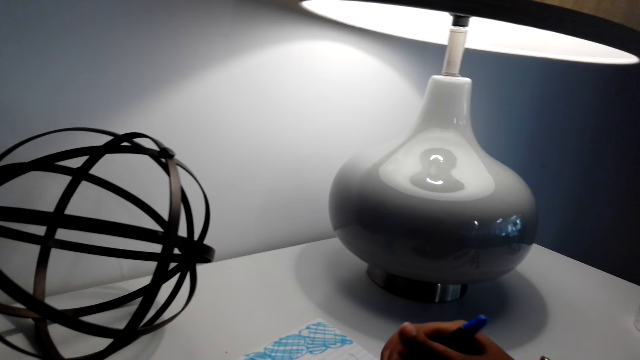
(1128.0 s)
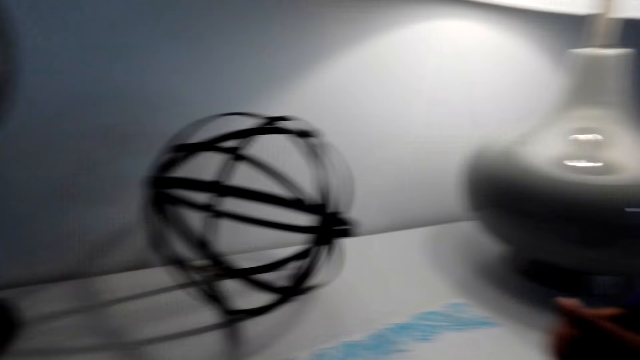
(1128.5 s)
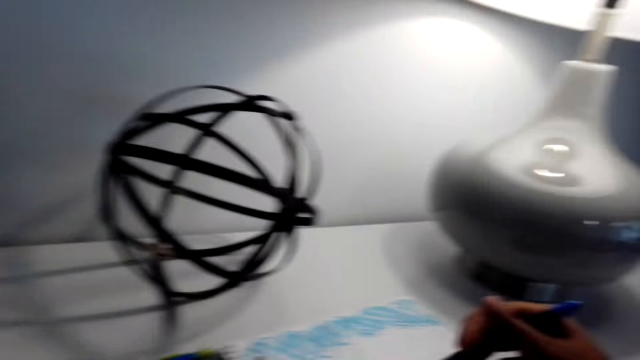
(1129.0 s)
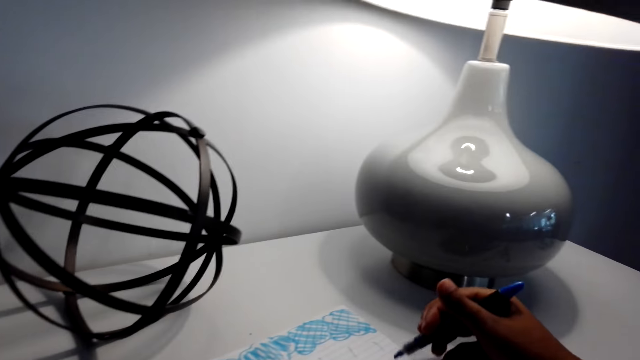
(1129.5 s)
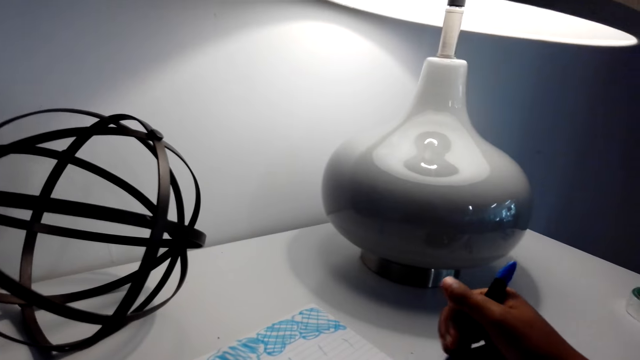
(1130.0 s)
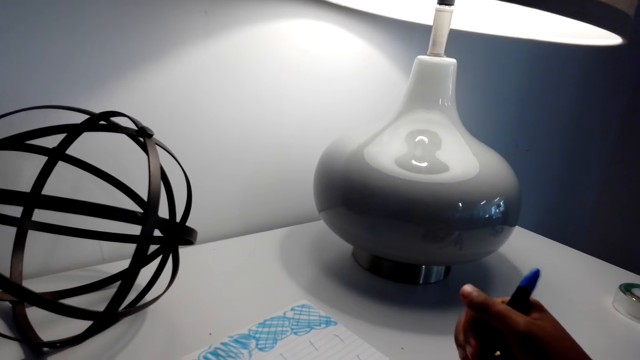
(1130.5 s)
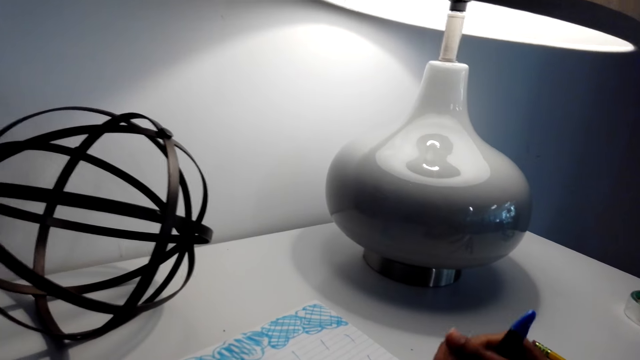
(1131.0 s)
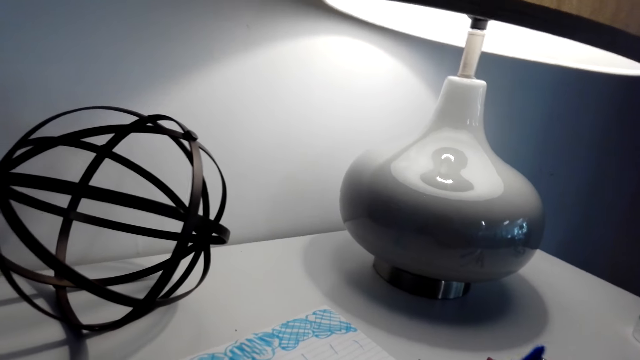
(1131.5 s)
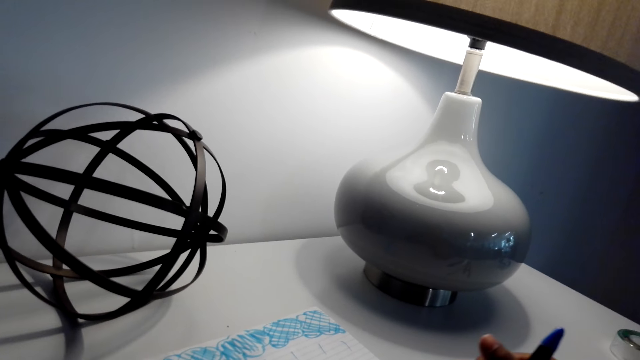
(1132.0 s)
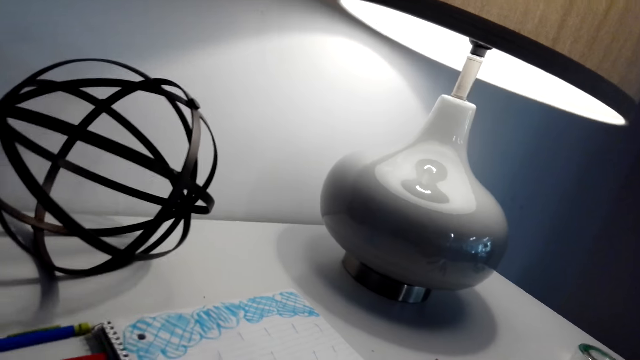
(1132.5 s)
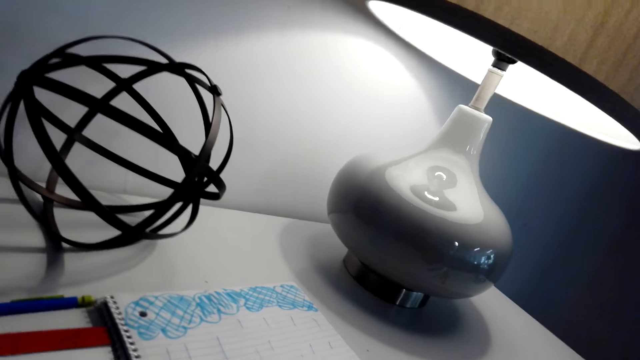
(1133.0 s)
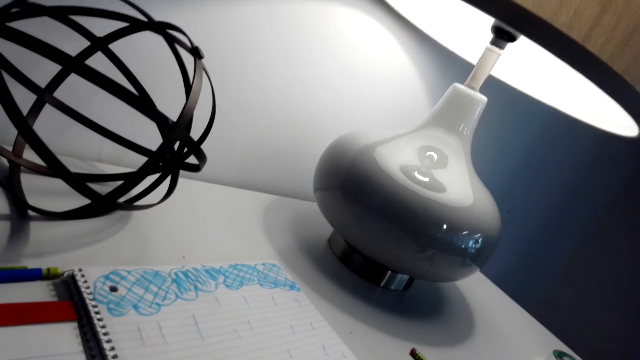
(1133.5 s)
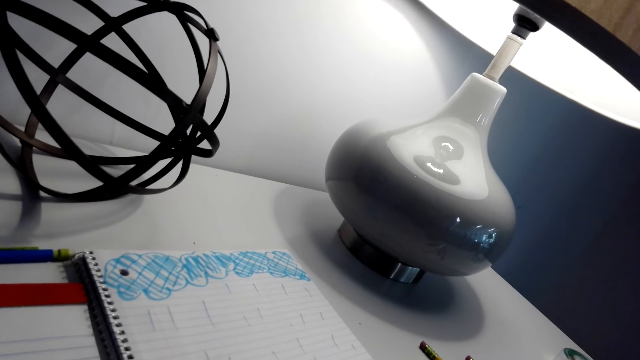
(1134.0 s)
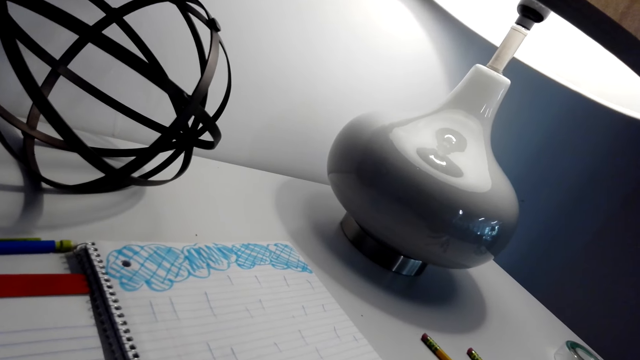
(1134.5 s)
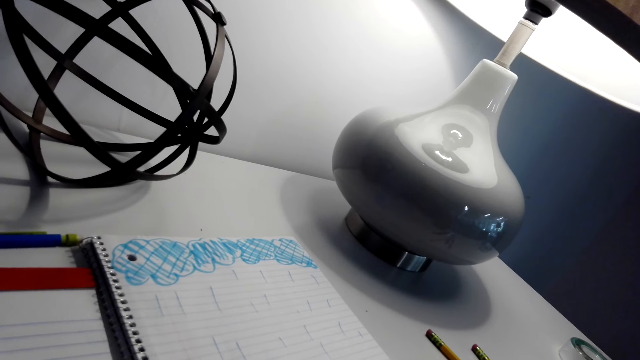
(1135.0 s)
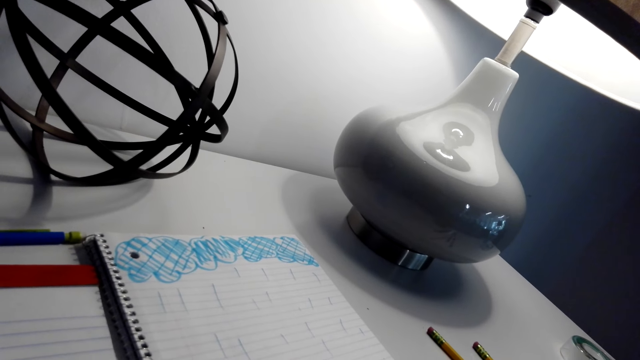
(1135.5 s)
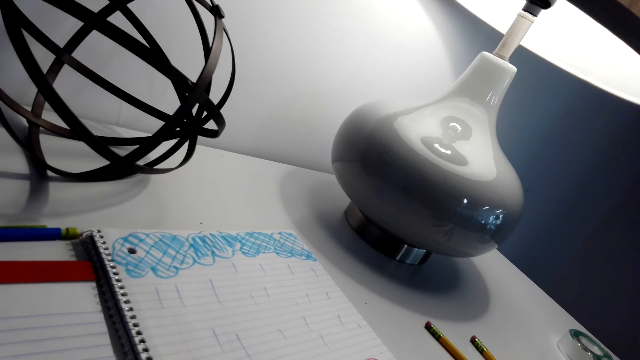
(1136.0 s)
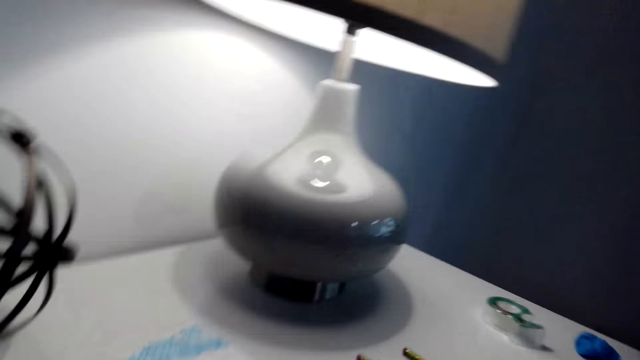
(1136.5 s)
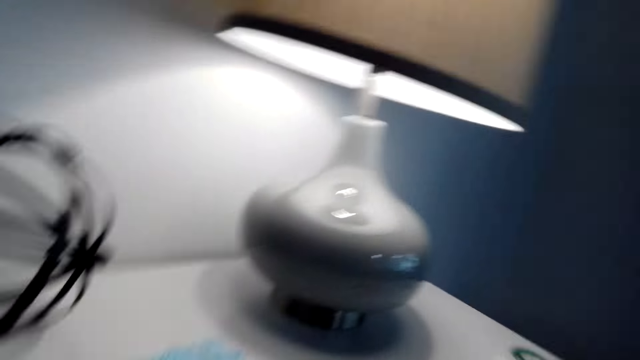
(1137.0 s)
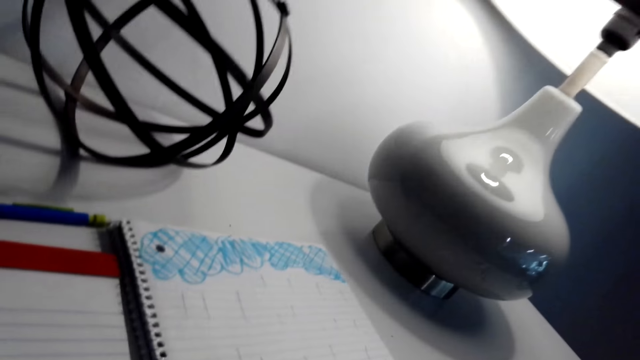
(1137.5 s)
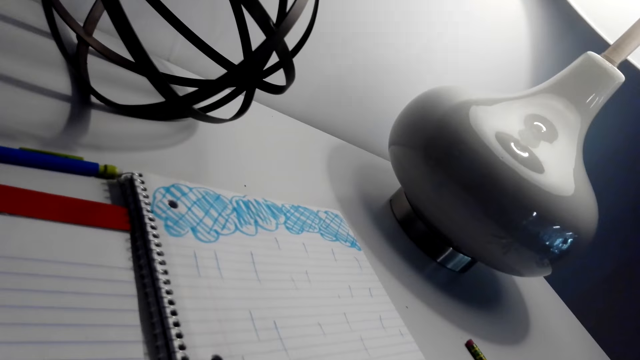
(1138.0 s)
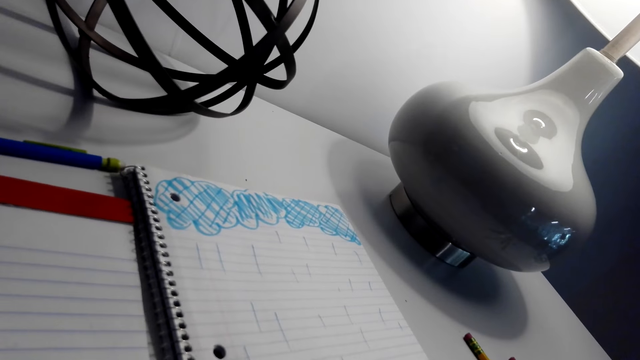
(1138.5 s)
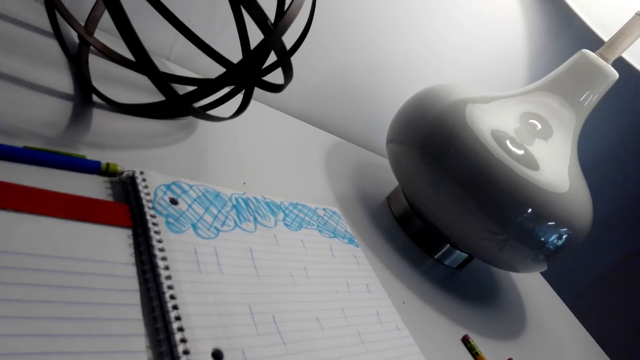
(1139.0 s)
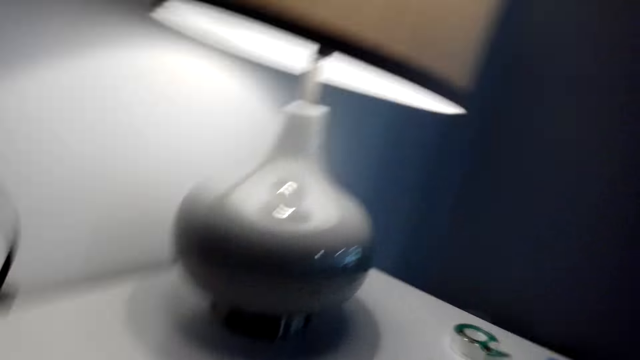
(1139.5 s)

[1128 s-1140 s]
The camera wearer looks around. He moves his body.

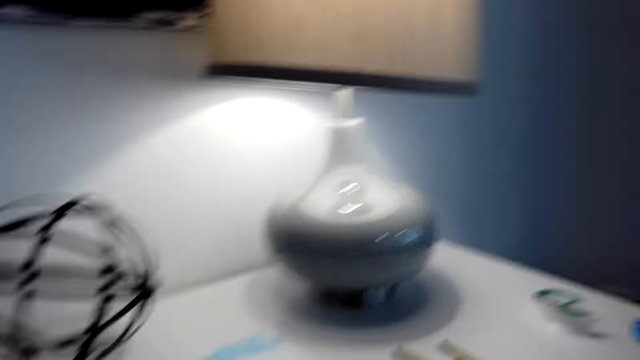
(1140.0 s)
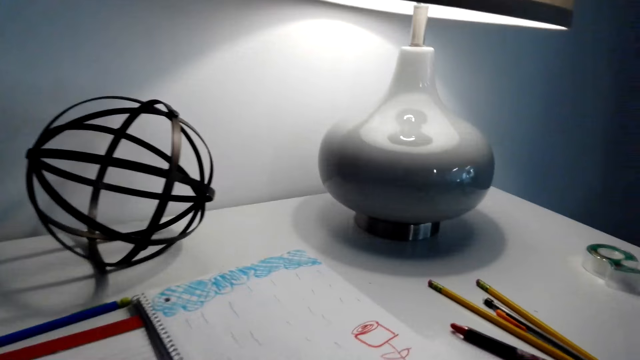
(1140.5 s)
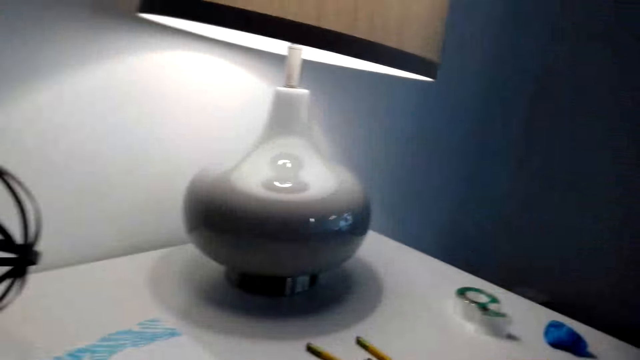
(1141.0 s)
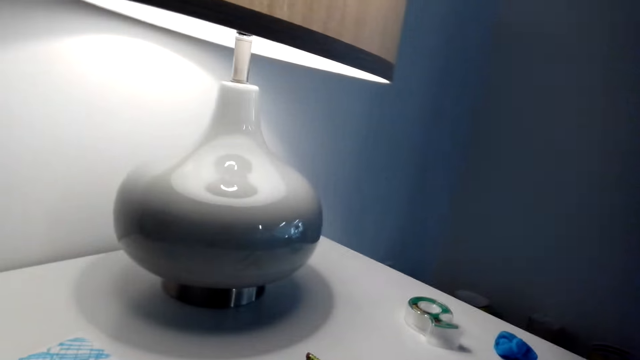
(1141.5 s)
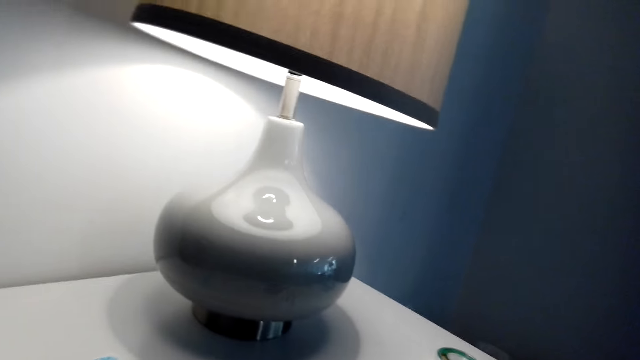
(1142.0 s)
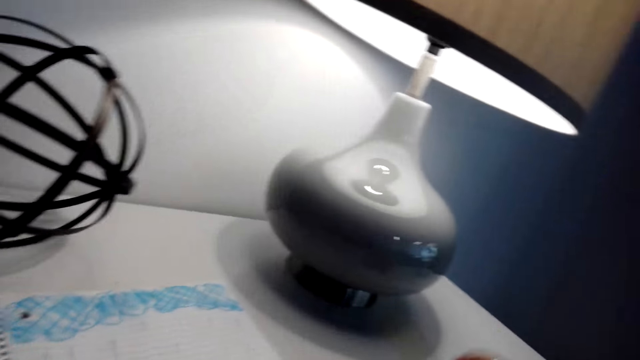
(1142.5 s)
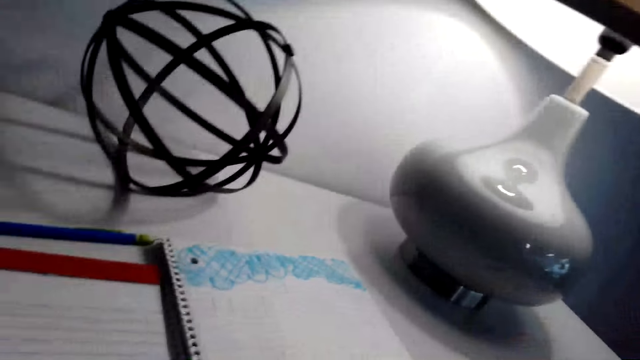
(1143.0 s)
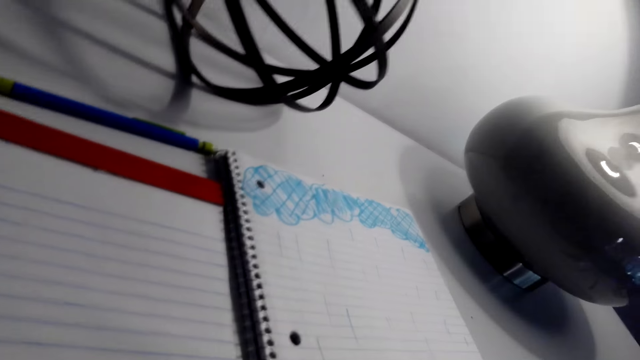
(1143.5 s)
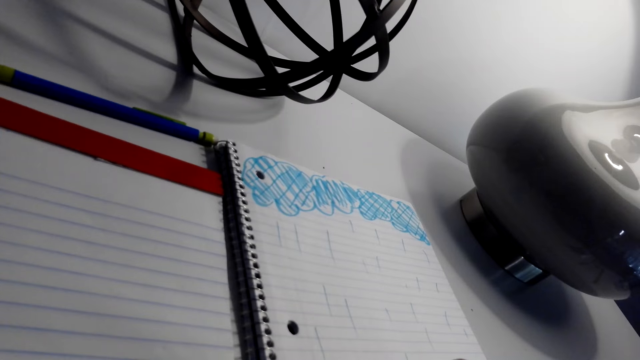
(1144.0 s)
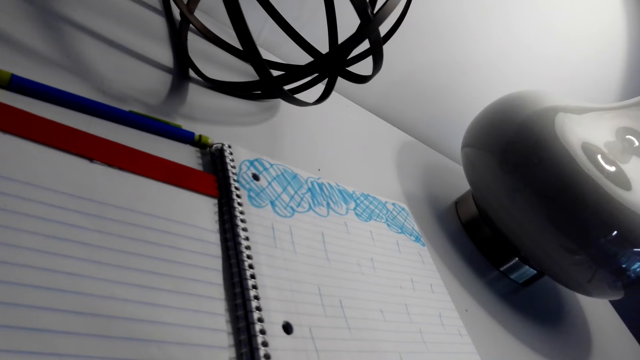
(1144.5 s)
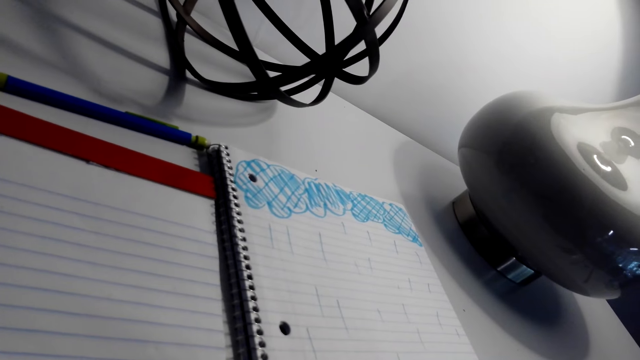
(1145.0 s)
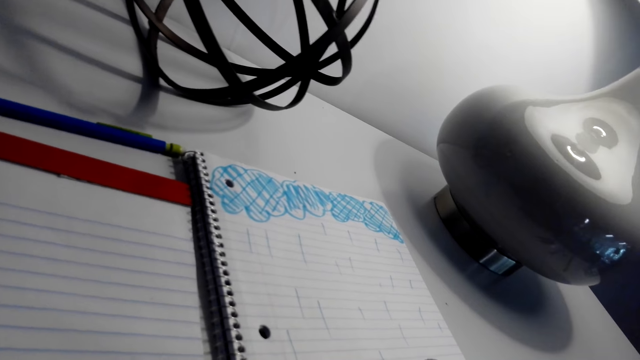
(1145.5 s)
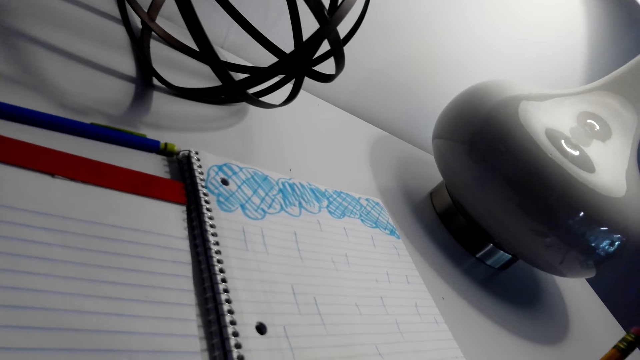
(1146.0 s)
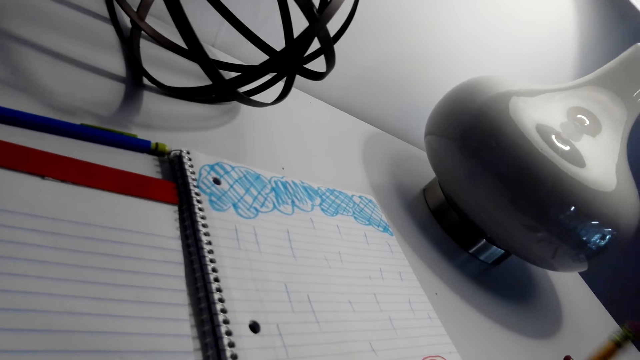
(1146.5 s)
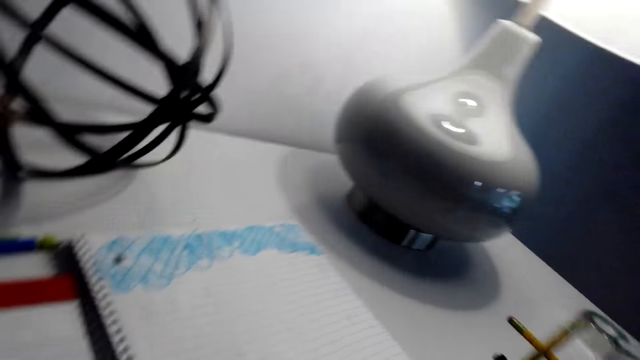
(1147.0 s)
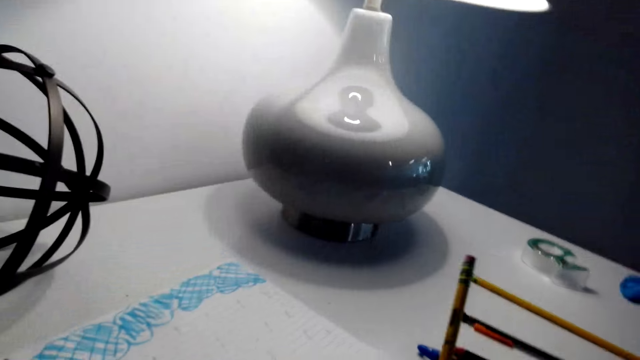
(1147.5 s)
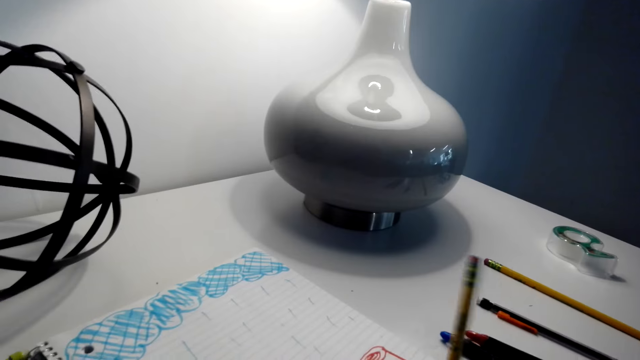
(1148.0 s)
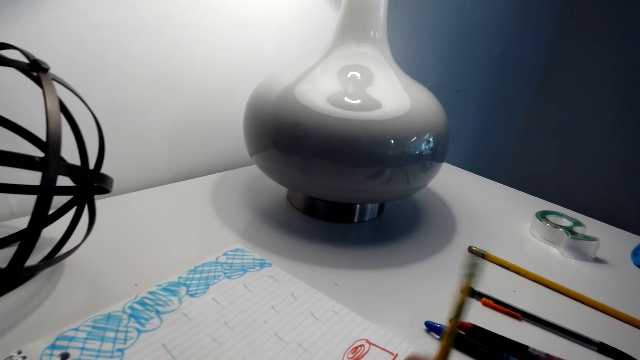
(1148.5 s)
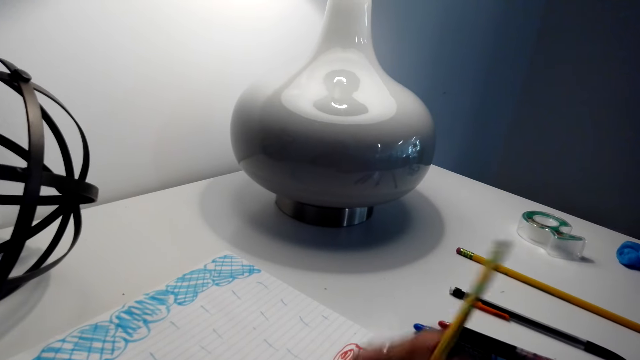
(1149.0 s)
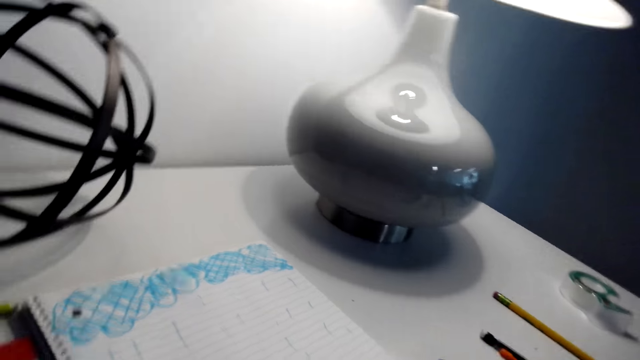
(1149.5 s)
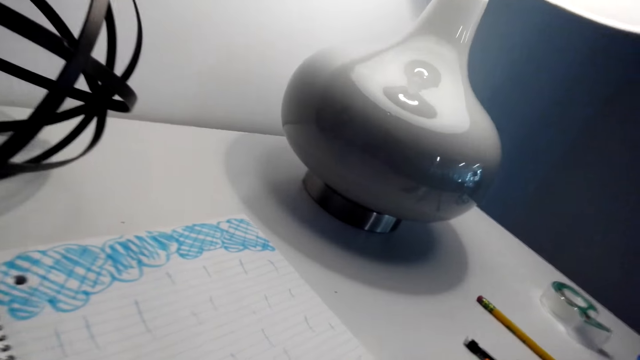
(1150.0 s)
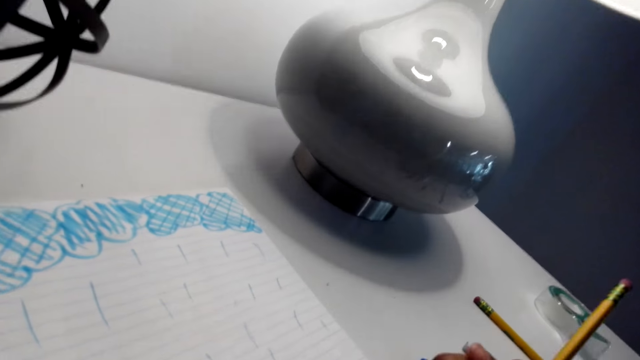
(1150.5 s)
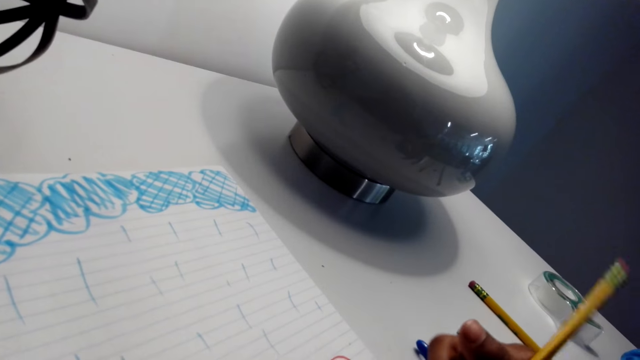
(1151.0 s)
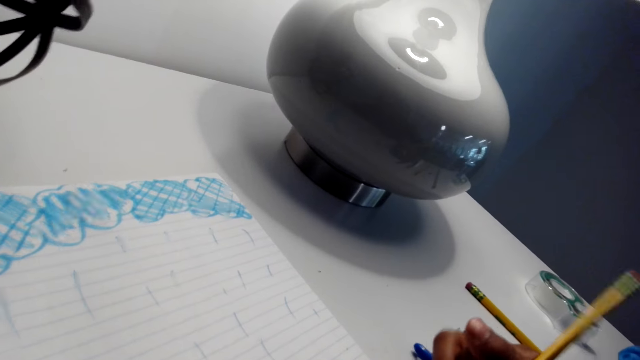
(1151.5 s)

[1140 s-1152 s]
The camera wearer drops the pen on the night stand. They pick up the pencil from the night stand. They draw on the book with the pencil.
